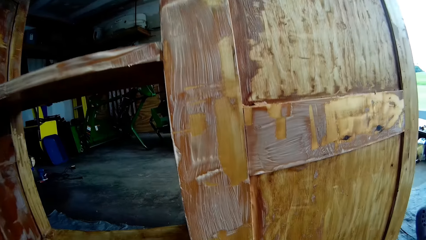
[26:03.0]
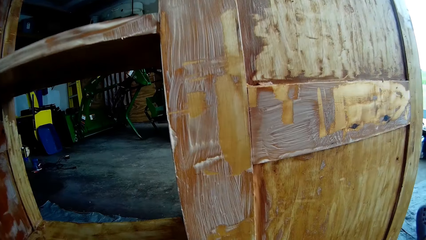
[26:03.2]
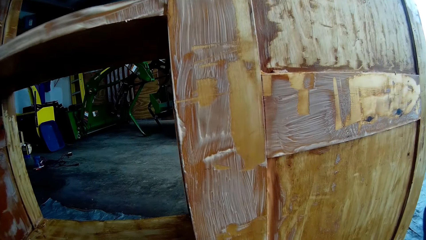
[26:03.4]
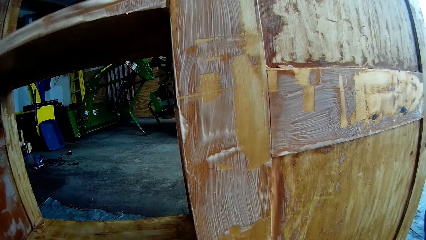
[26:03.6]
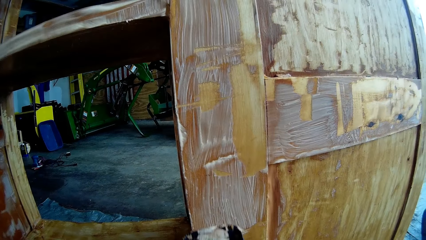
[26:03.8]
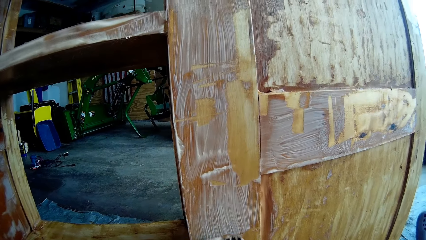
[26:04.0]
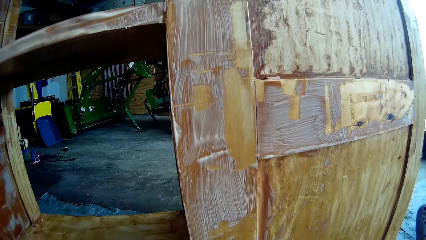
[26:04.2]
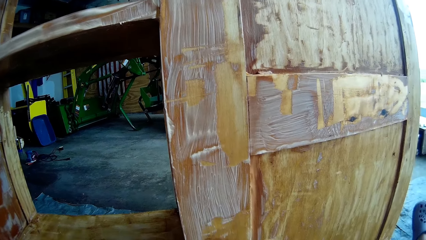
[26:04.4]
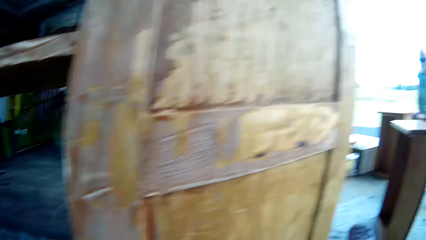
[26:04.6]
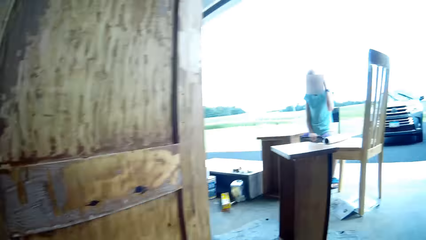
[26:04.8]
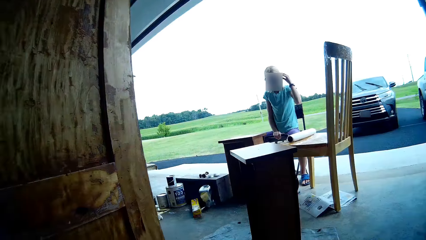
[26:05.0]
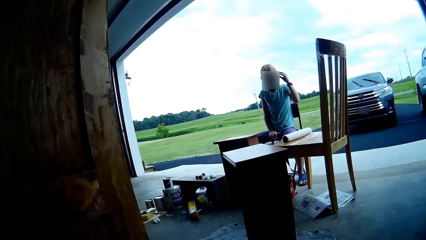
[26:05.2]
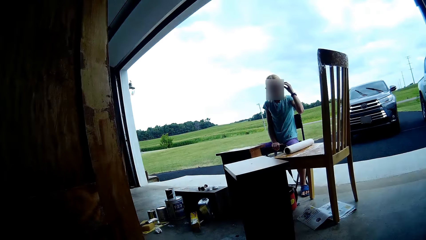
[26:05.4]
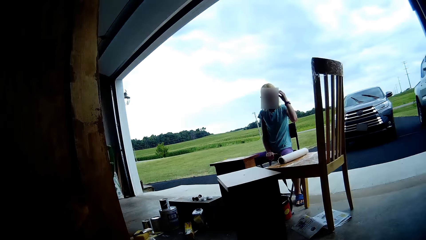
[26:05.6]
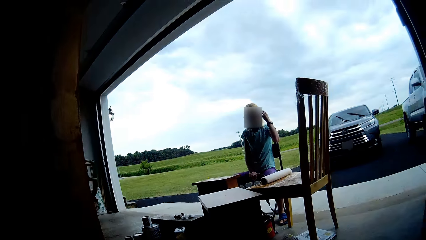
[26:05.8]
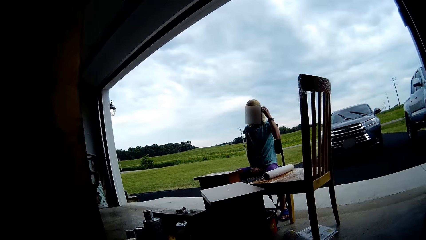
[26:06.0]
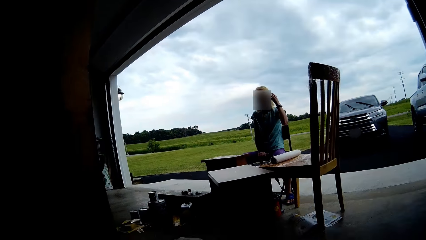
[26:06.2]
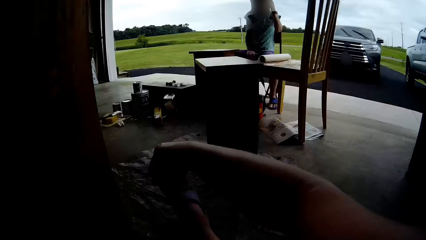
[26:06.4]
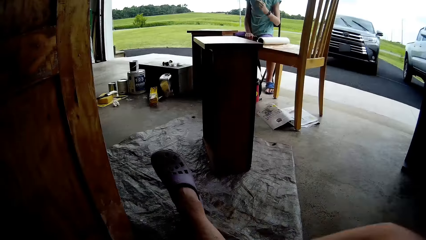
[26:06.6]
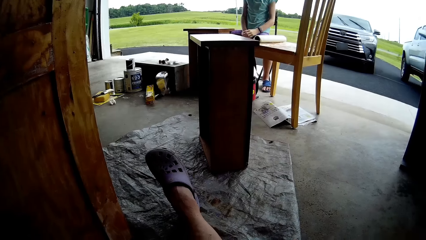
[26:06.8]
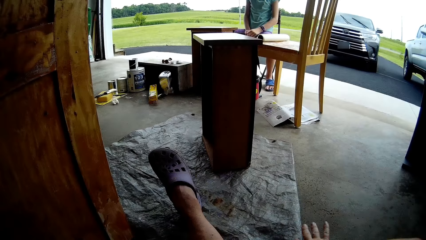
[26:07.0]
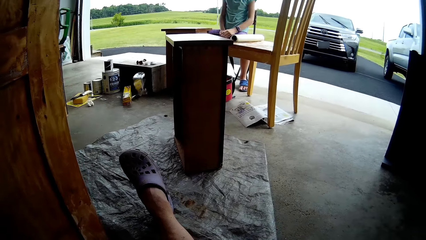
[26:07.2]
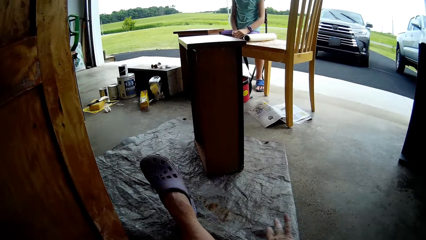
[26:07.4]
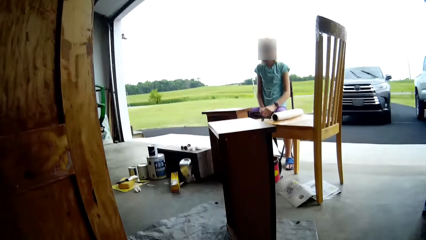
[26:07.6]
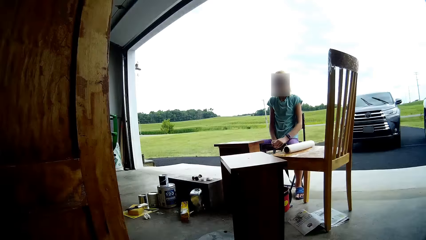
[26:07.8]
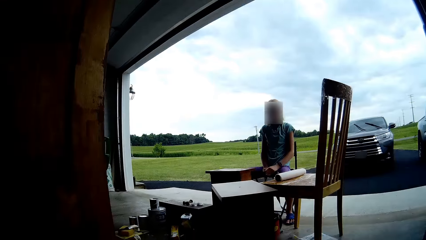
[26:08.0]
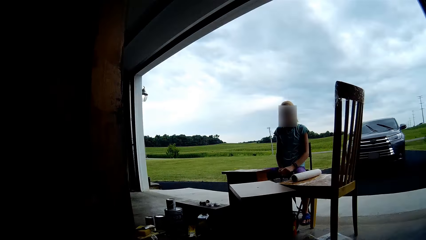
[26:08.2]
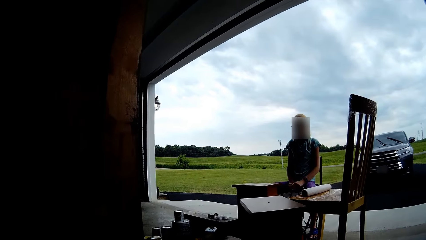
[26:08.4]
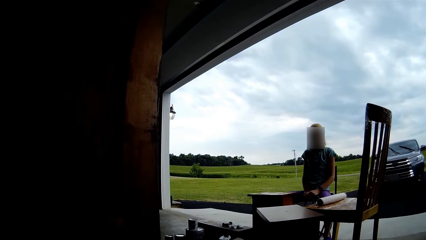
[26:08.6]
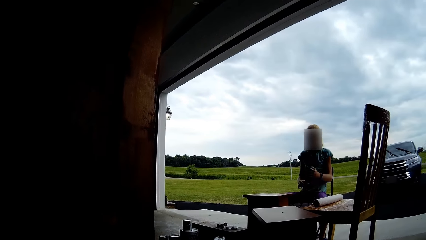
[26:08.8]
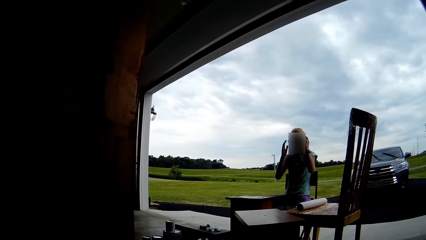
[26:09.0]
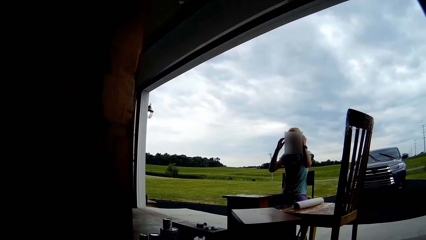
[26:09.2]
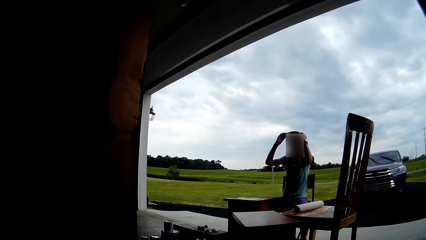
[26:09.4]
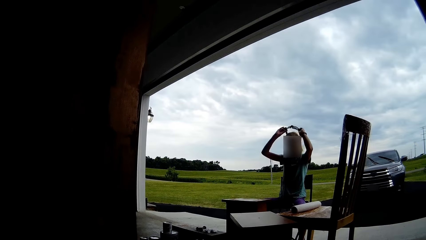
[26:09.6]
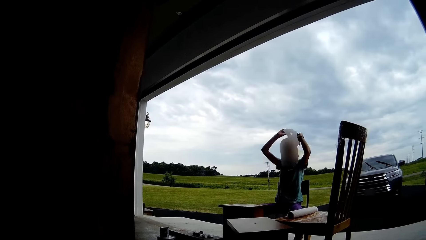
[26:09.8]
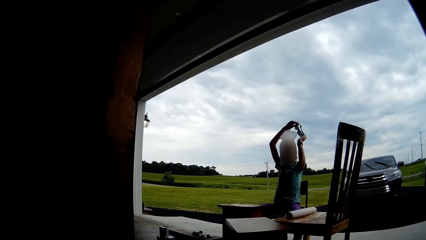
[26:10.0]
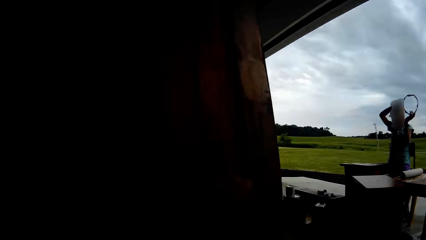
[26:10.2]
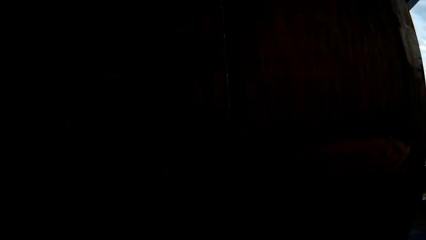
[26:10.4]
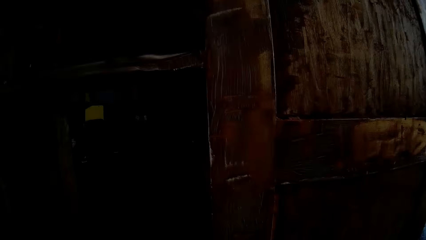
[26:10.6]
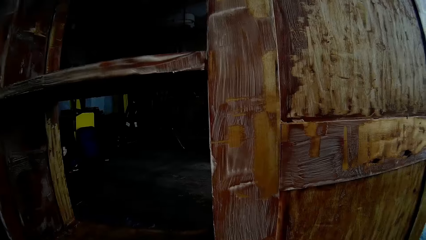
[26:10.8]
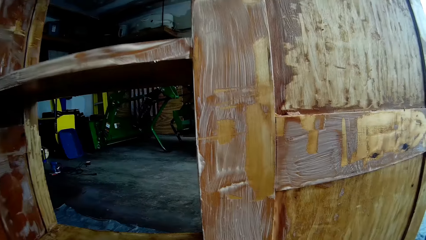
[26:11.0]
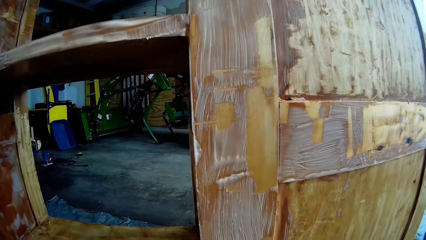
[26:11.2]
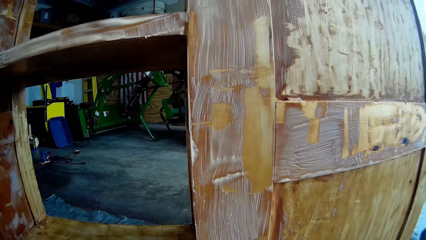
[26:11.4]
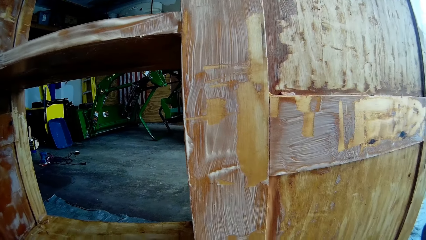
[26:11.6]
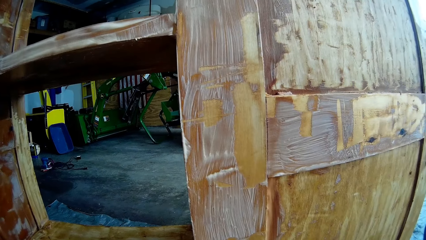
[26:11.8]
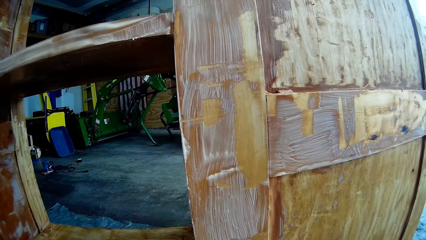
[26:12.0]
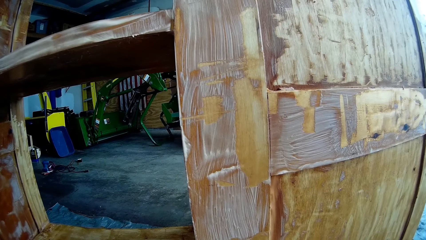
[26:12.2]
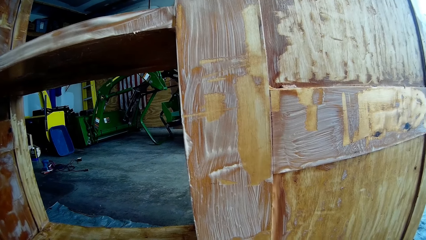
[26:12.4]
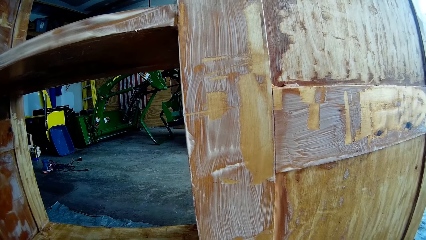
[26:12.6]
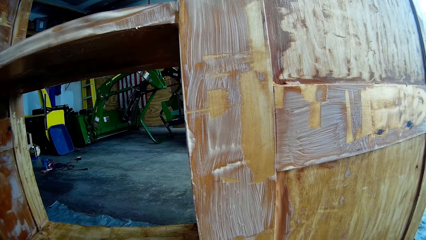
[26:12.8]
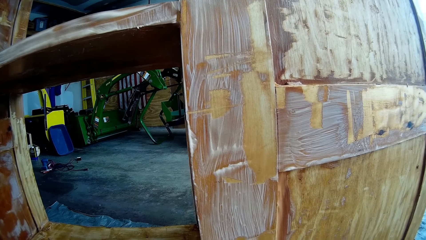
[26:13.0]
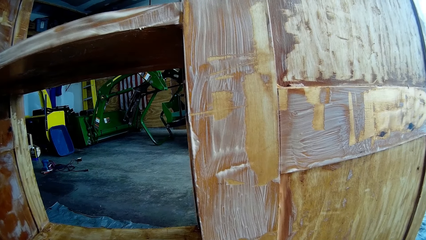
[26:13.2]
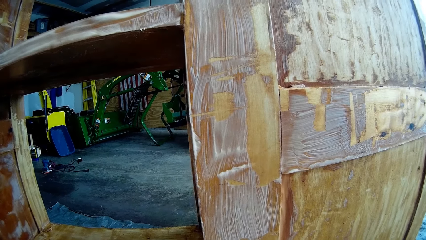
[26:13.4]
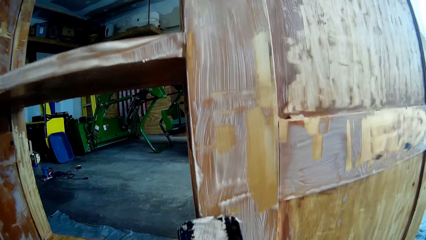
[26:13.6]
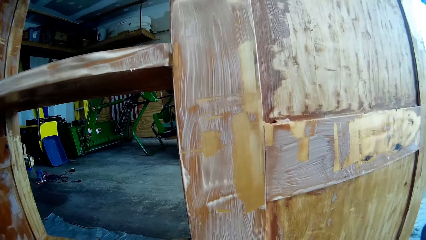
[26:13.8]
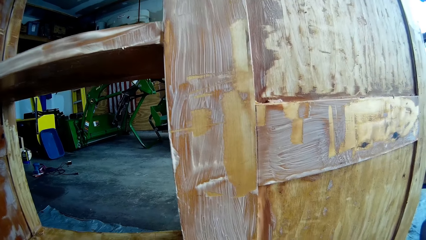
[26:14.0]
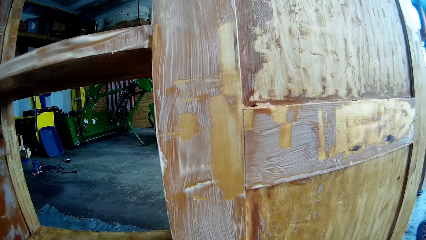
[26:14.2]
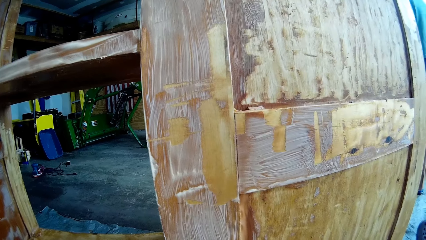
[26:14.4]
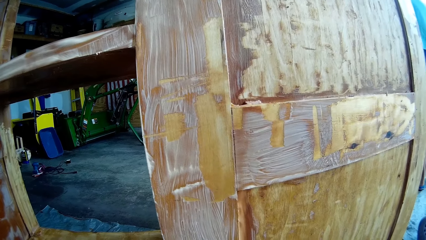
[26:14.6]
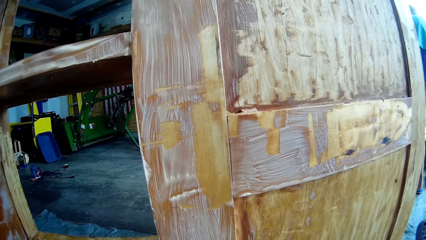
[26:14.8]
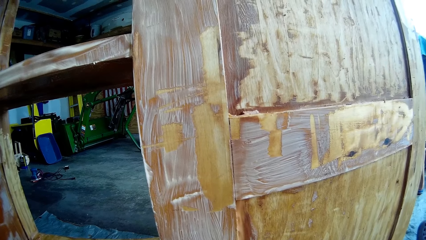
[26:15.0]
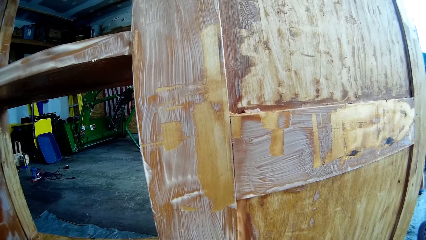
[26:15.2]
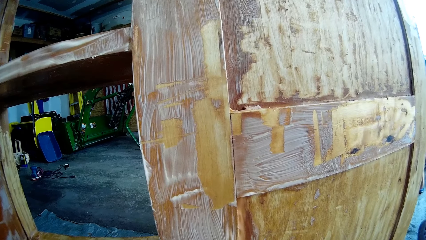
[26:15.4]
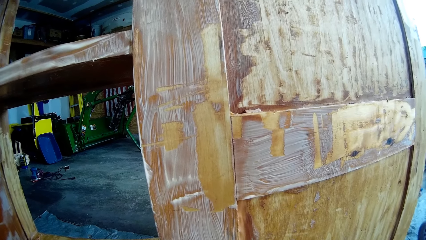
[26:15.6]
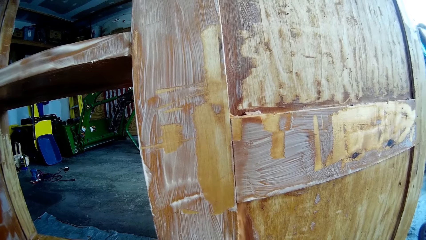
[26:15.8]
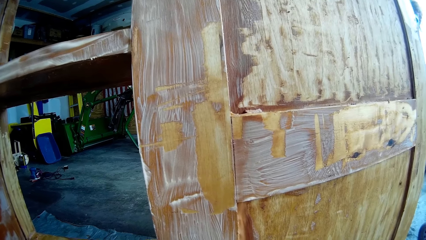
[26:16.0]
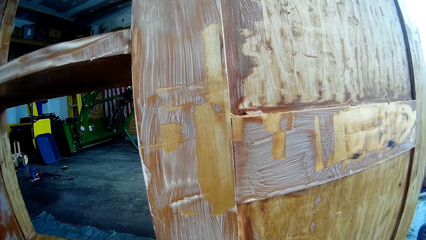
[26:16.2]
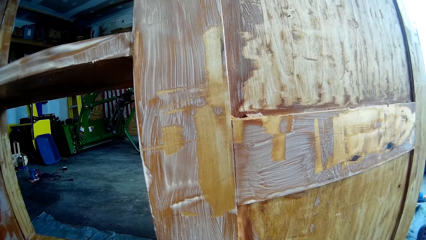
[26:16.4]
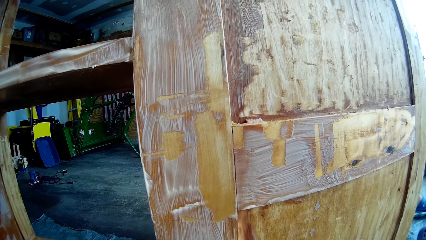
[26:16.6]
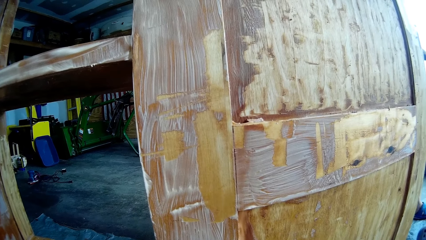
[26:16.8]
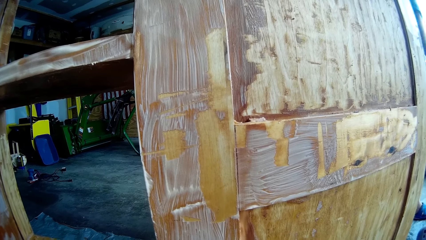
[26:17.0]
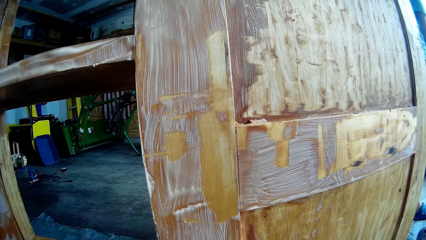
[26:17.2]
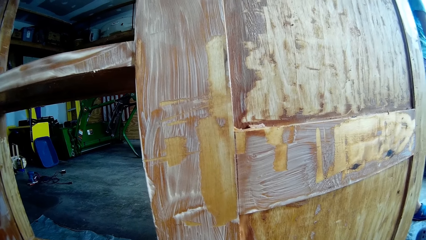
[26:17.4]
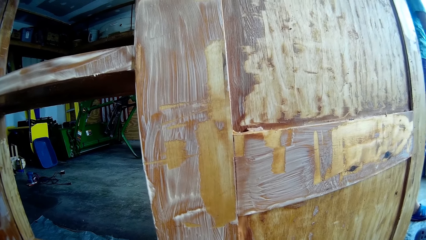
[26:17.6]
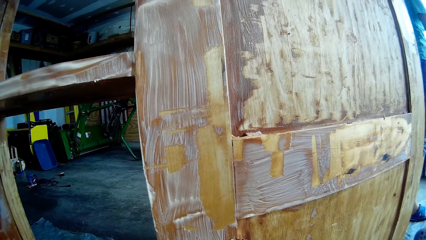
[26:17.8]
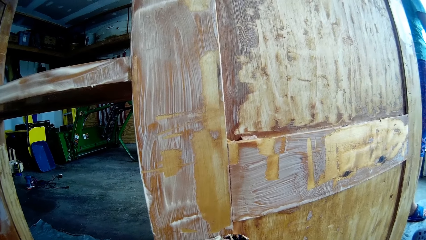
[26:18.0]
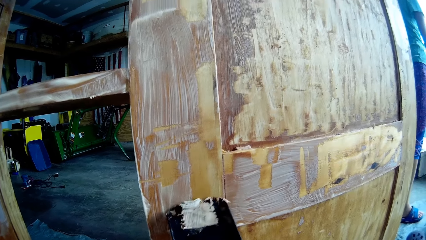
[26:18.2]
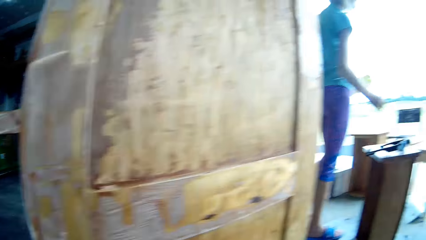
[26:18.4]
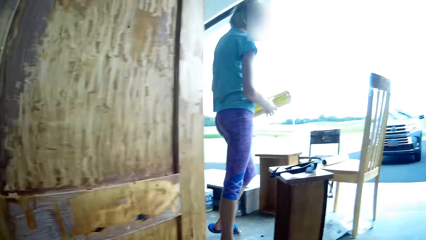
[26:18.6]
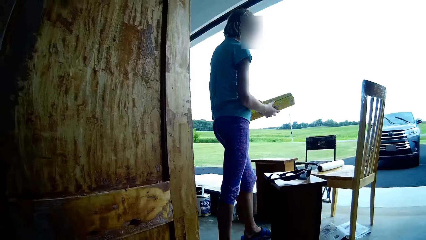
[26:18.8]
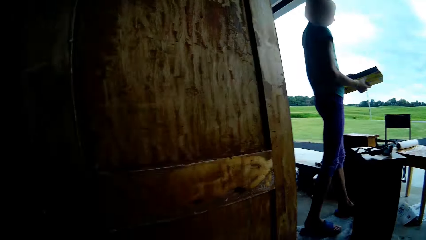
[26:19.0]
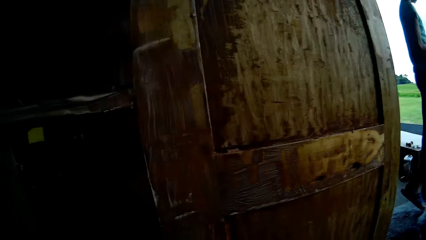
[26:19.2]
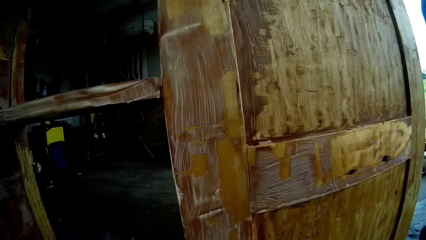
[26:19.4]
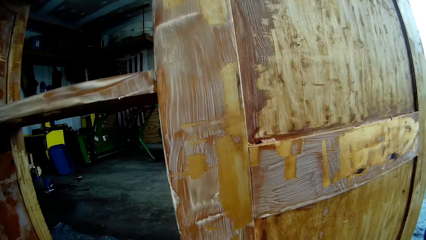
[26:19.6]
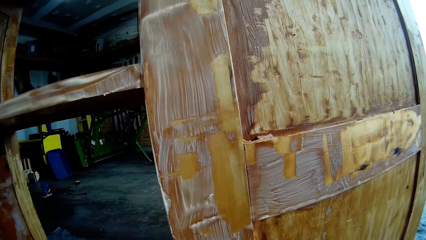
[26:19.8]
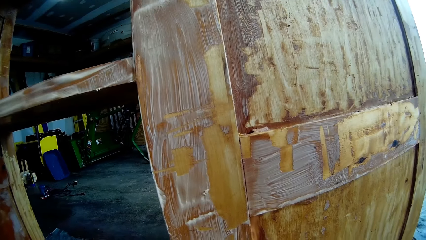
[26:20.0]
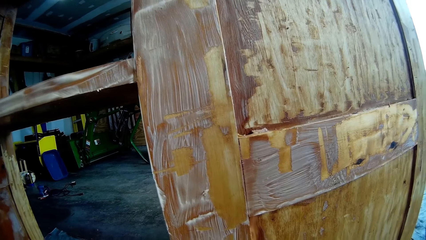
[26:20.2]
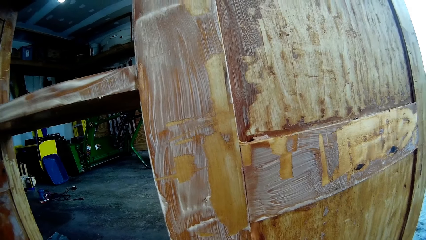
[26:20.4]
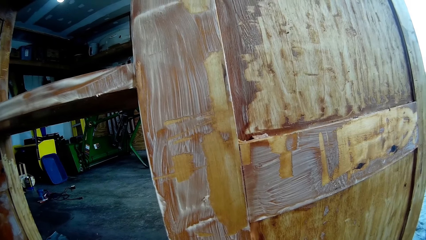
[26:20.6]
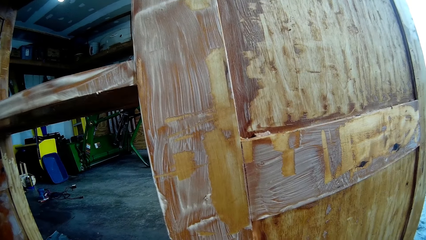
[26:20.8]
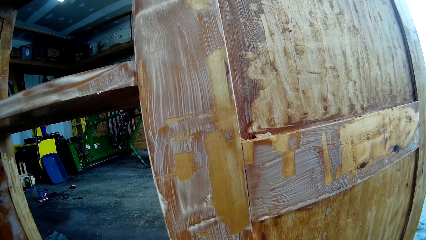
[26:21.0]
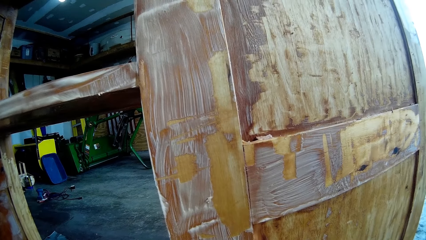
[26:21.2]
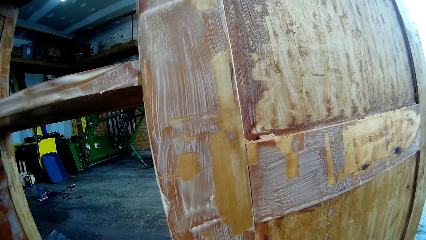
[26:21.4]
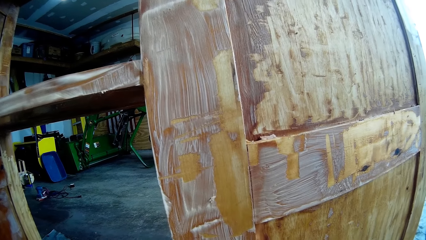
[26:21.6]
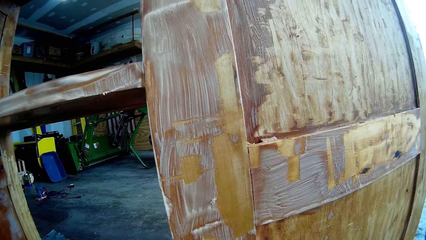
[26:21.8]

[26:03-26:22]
The camera wearer looks around. They scrape paint from the cupboard. A lady touches the head. The lady adjusts her goggles and moves the hand. The camera wearer looks around. The lady adjusts the goggles and removes the goggles. The camera wearer removes the paint from the table with the scraper. They look around. They scrape the cupboard paint. The lady holds the box and walks around. The camera wearer looks around. The lady takes a foil paper. The camera wearer removes the paint from the table with the scraper.
